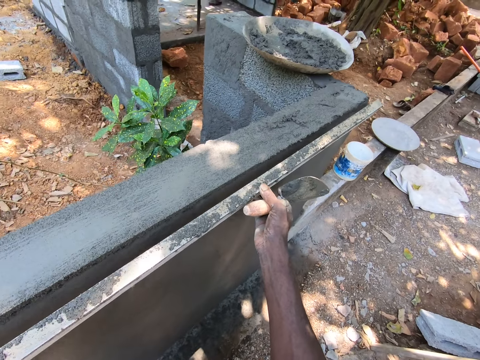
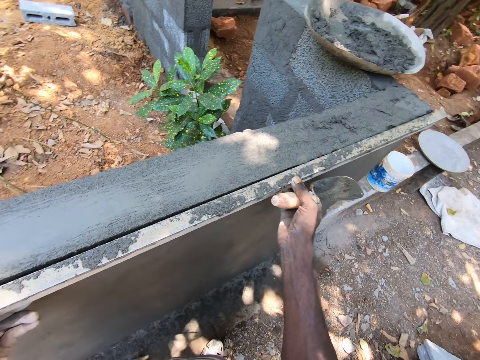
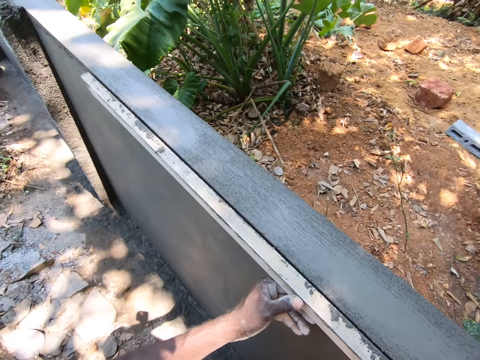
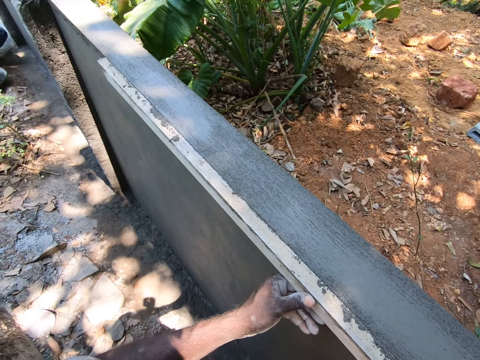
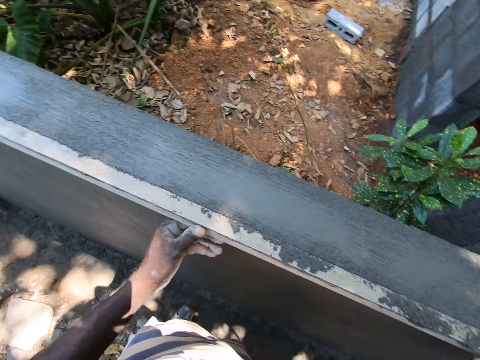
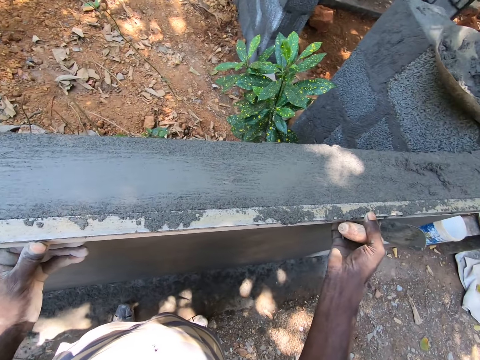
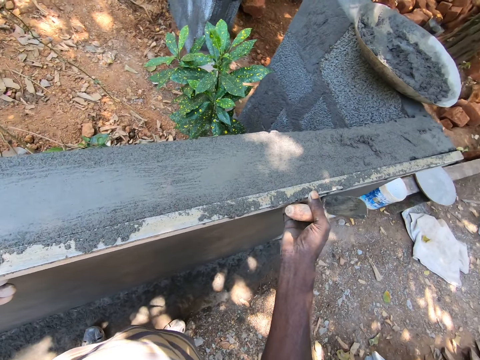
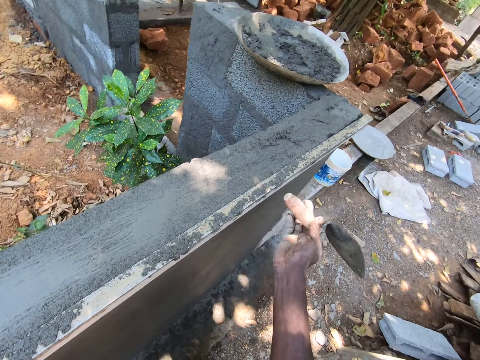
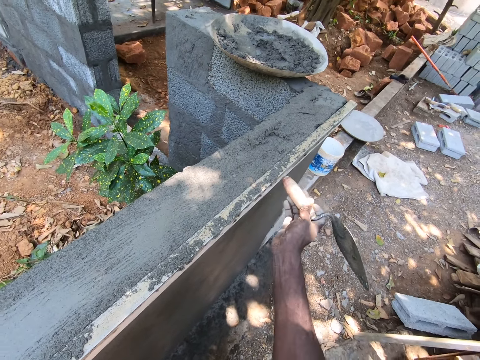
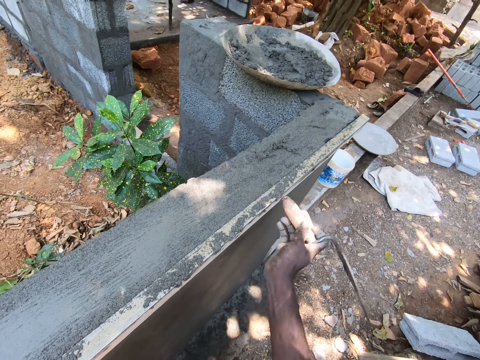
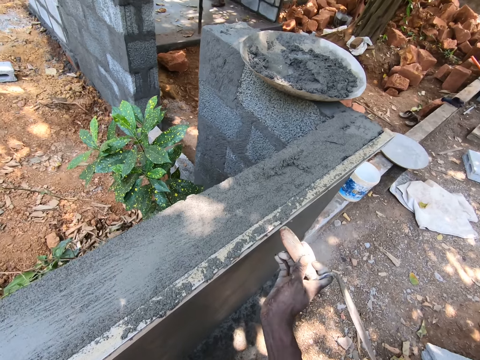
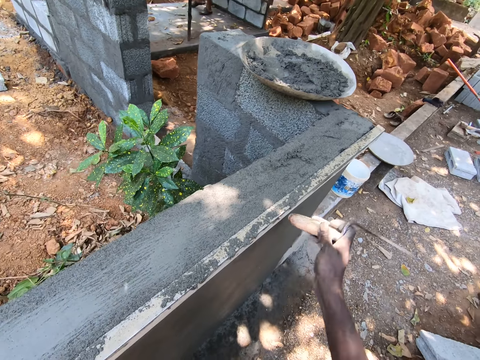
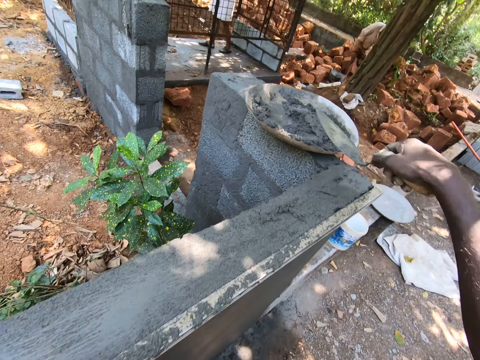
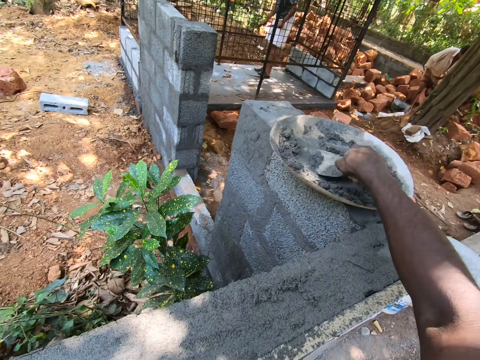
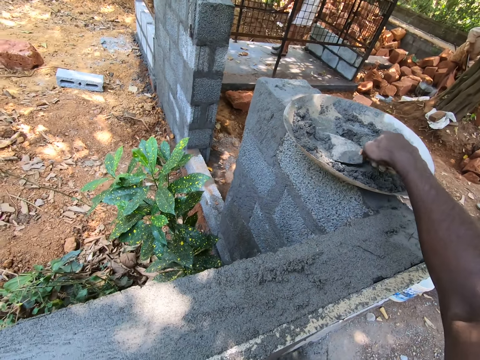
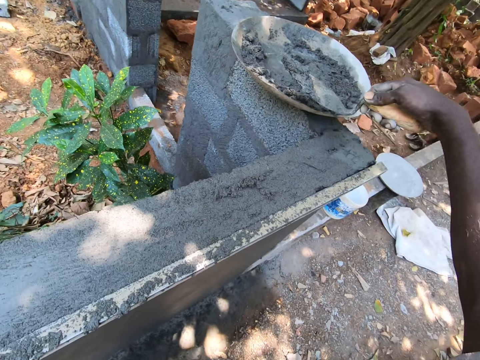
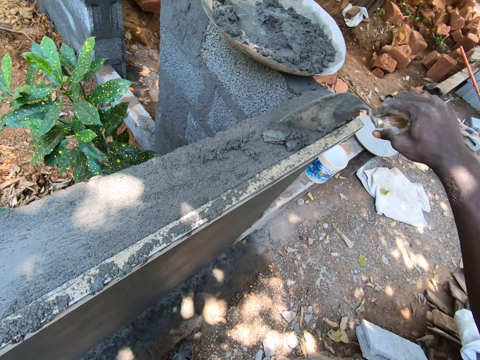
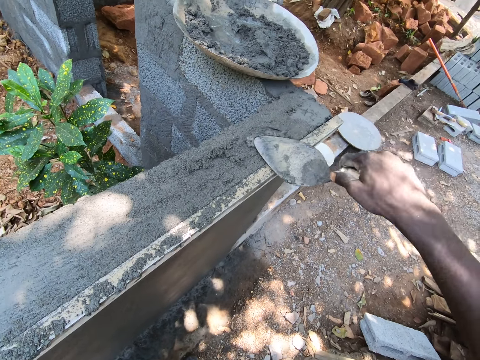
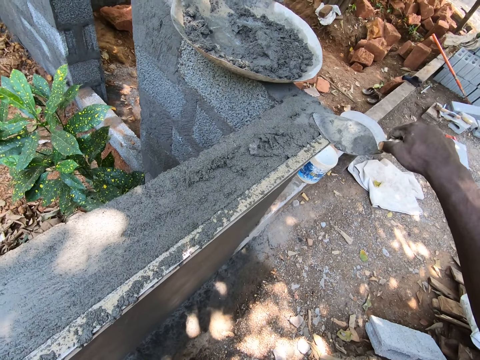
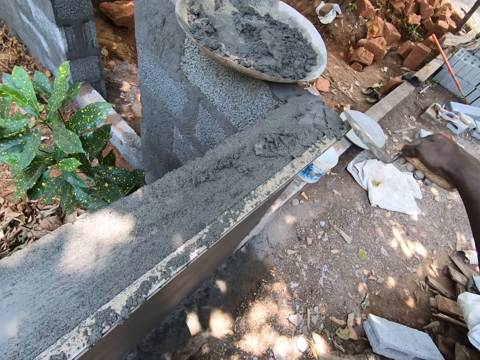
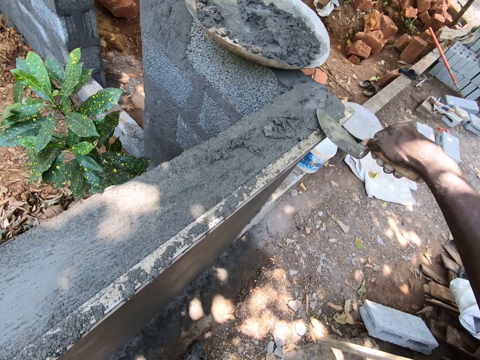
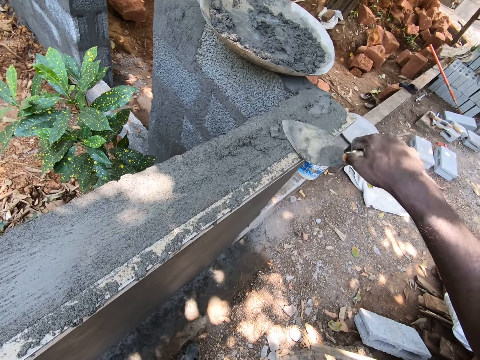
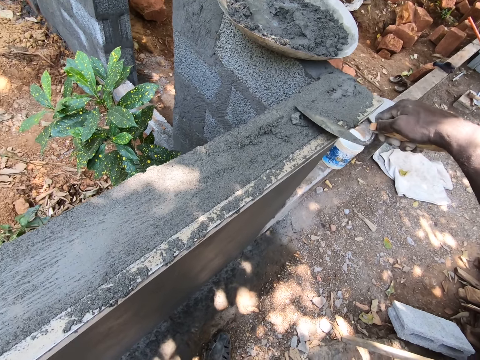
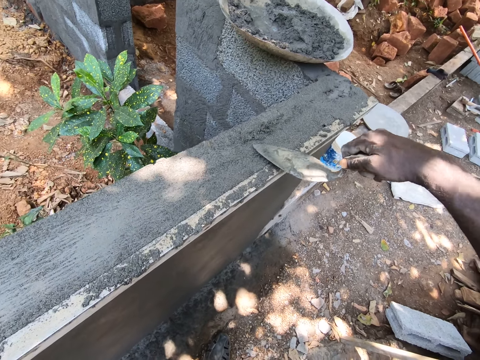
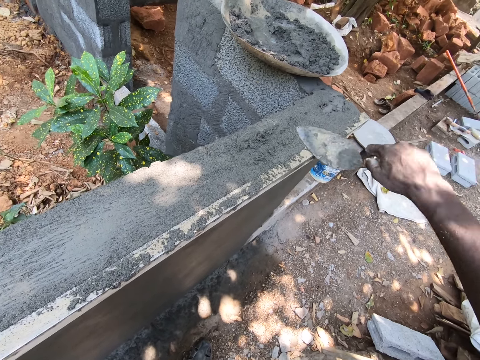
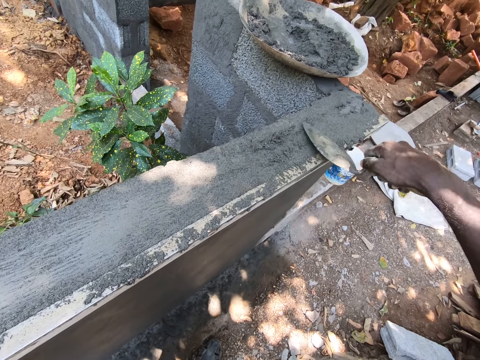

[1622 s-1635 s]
The camera wearer aligns the wood on the wall with both hands. They put the plank of wood against the wall. They knock the plank of wood with a trowel. They pick the cement or mortar with the trowel from the basin. They drop the cement on the wall with the trowel. They smoothen the mortar on the wall. They plaster the wall with the trowel.

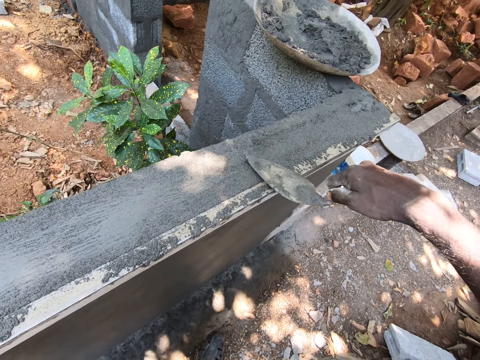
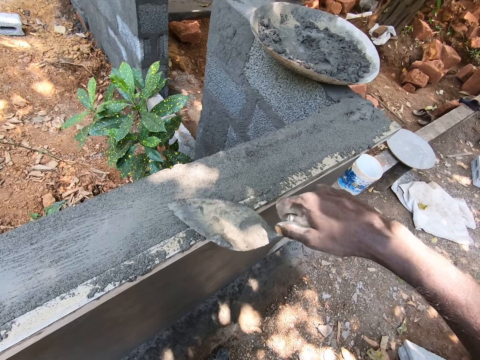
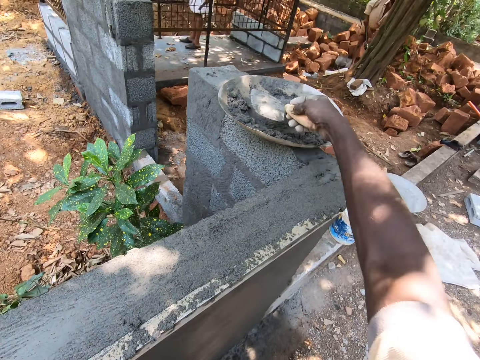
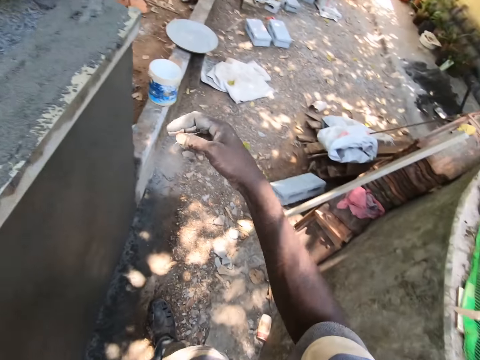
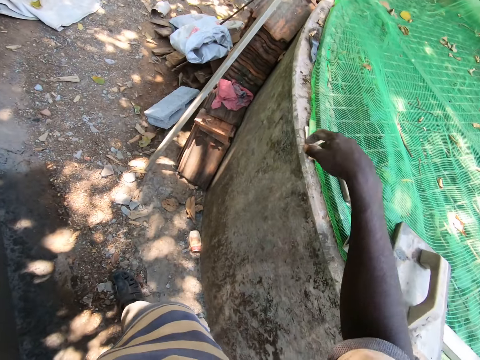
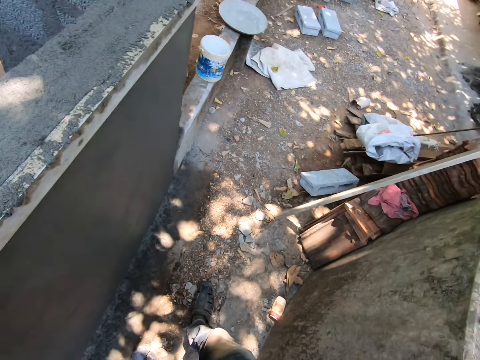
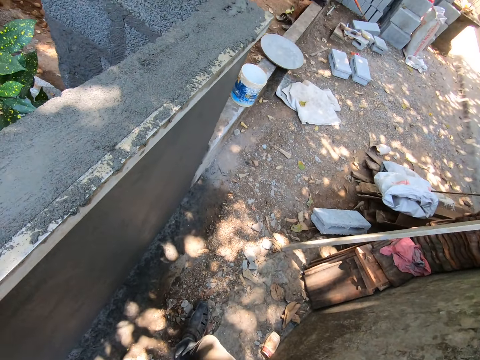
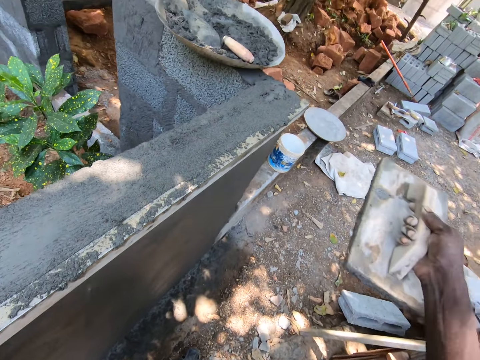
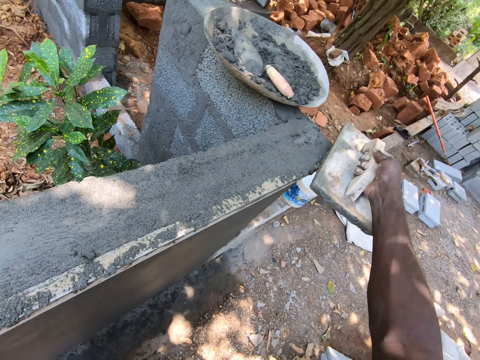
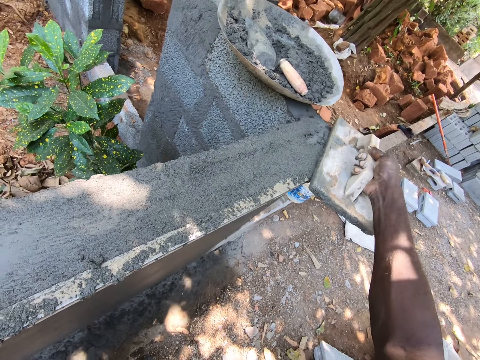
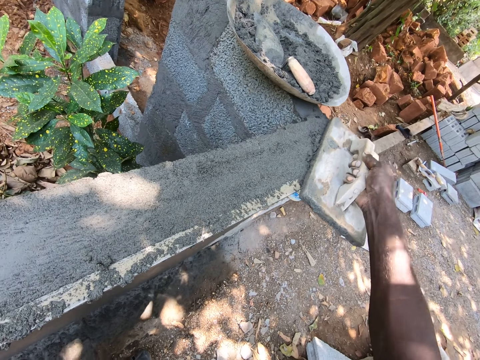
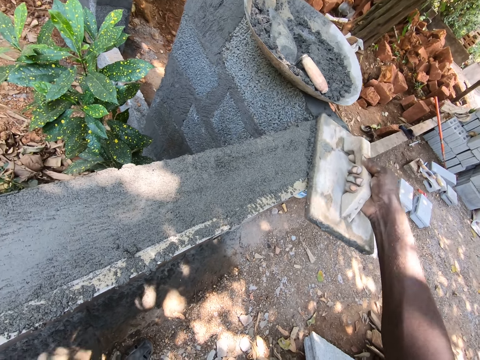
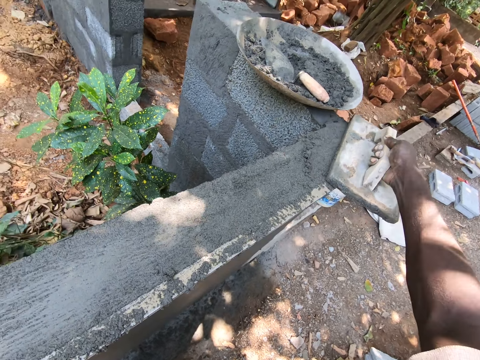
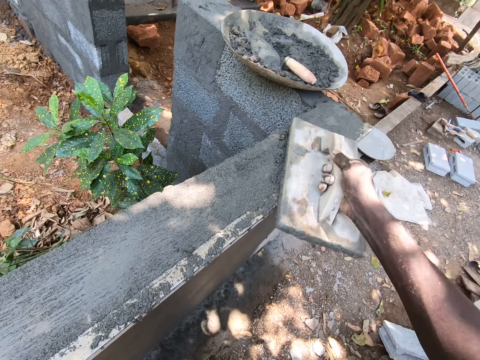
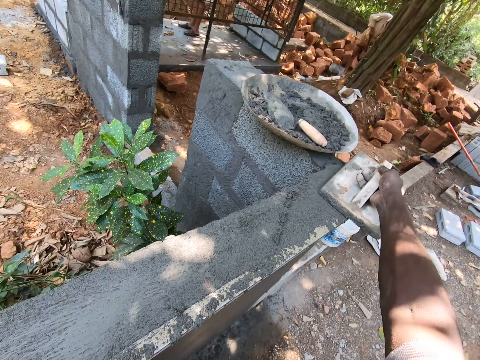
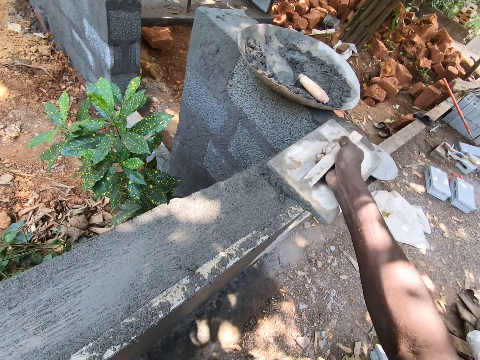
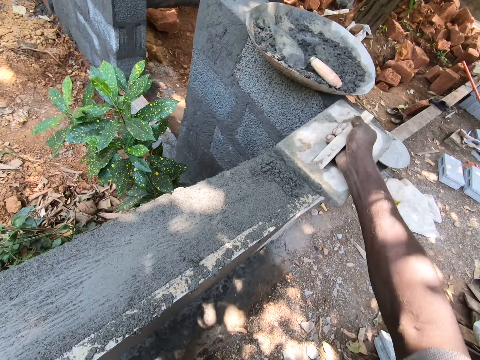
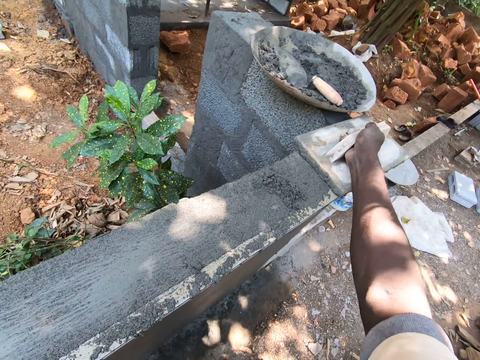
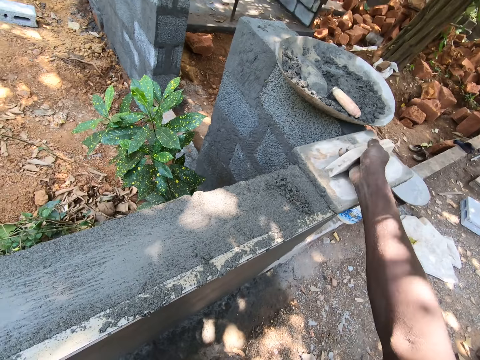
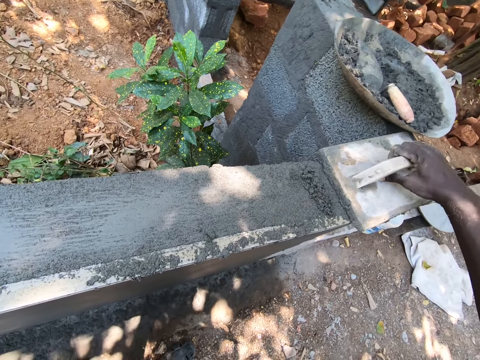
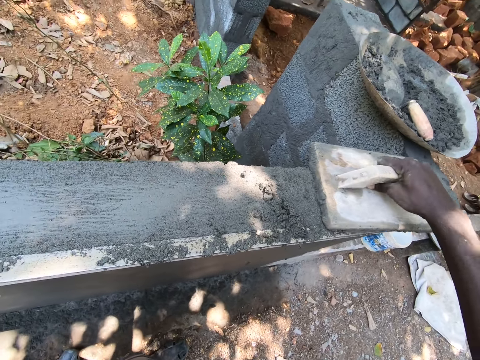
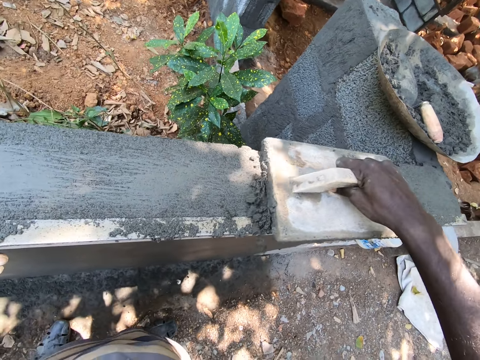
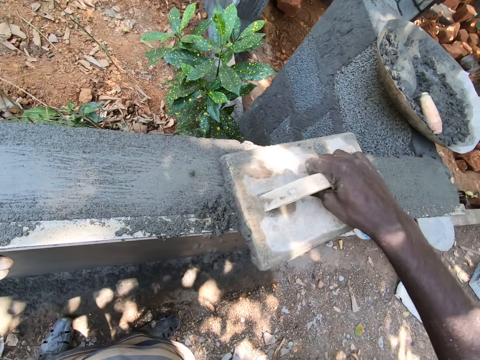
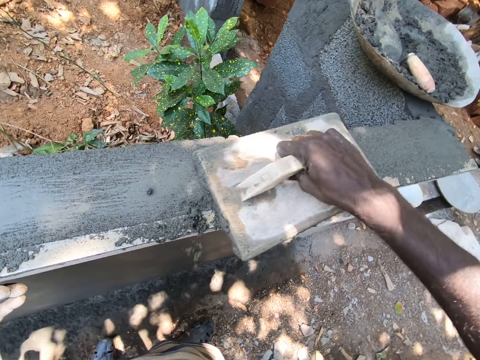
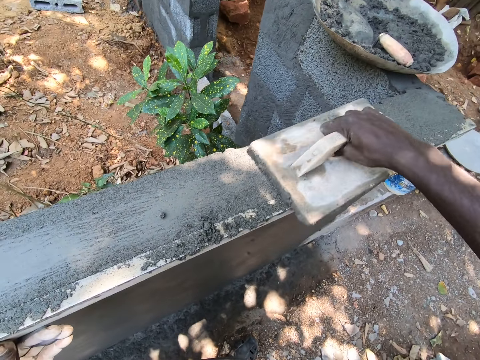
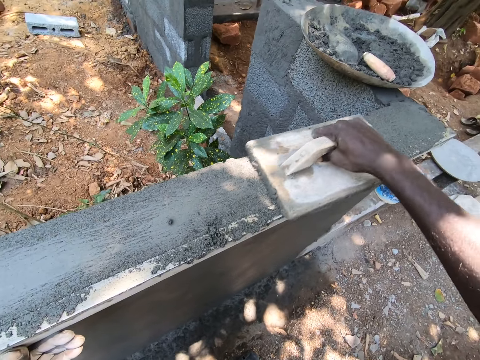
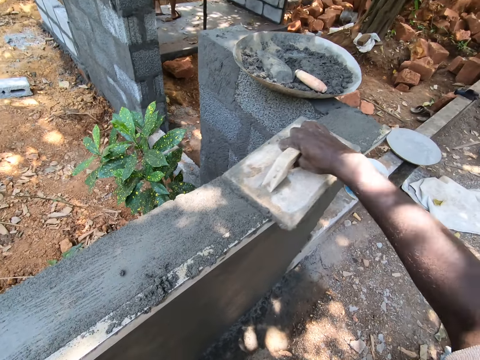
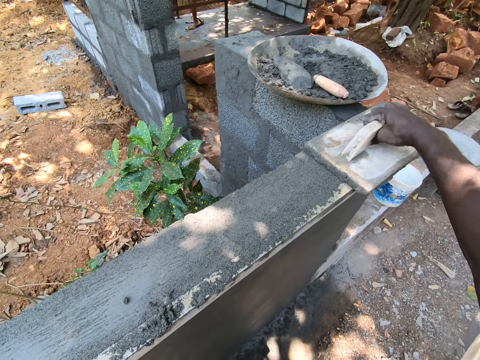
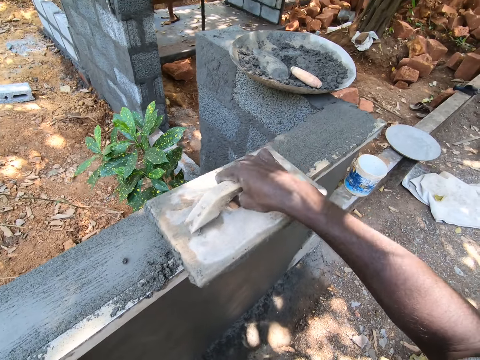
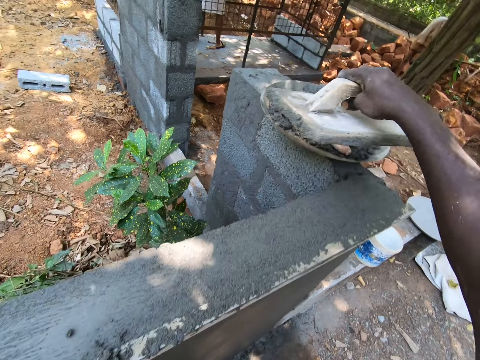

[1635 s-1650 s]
The camera wearer places the trowel in the tray. They turn around and pick the wooden float. They level the wall with the wooden float. They plaster the wall with the wooden float.
